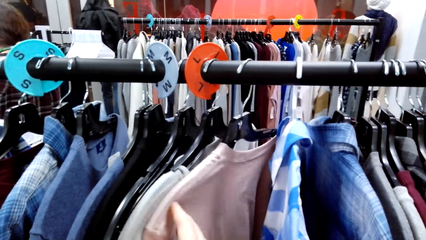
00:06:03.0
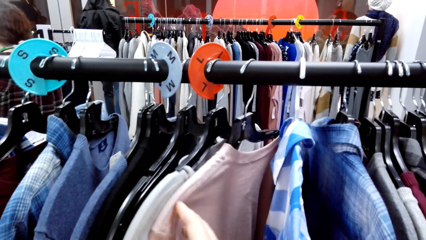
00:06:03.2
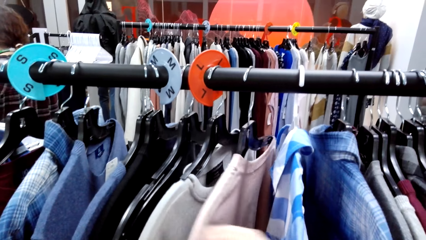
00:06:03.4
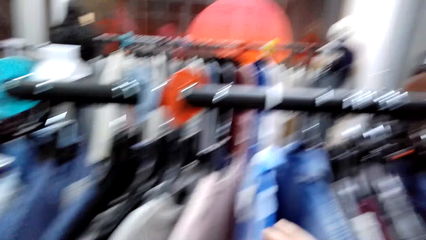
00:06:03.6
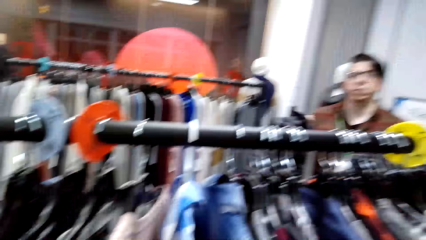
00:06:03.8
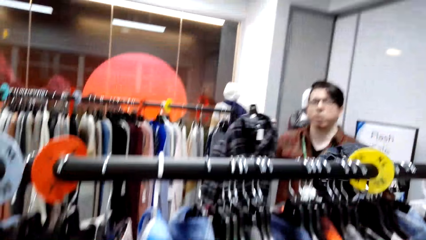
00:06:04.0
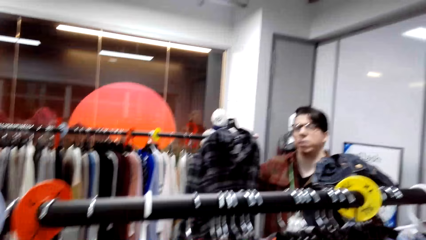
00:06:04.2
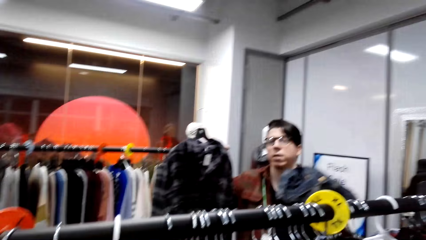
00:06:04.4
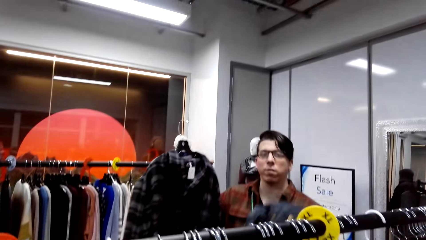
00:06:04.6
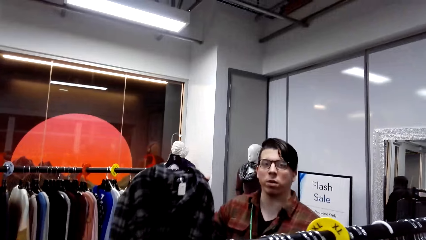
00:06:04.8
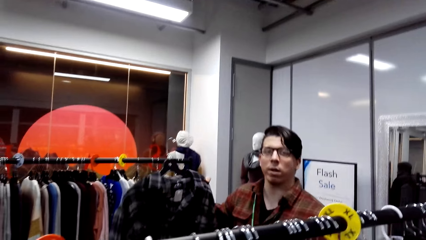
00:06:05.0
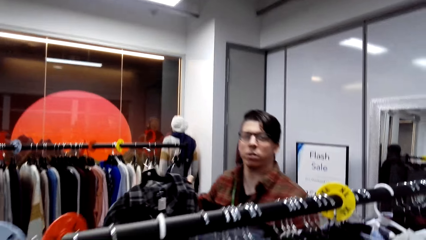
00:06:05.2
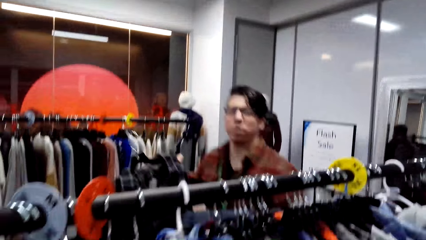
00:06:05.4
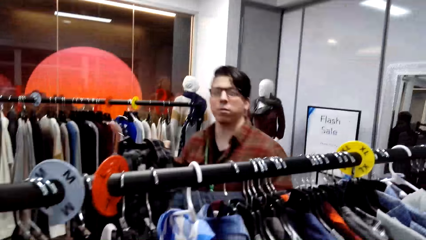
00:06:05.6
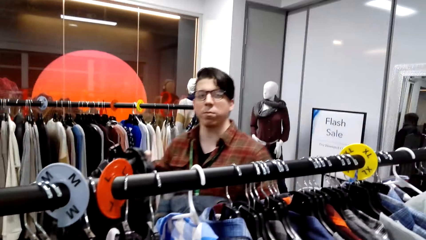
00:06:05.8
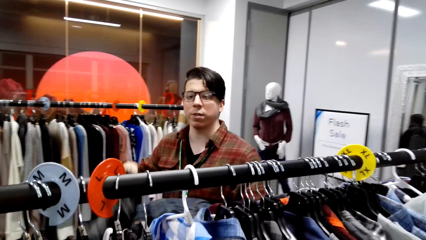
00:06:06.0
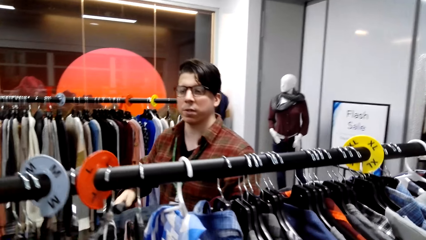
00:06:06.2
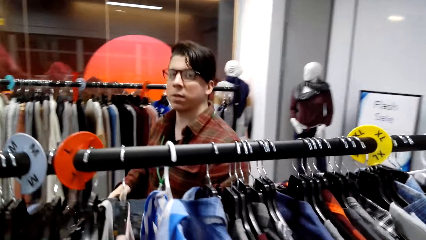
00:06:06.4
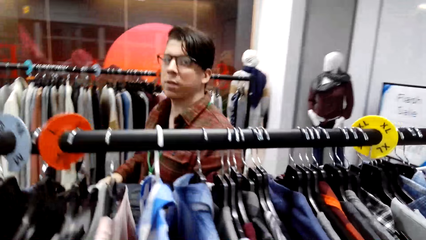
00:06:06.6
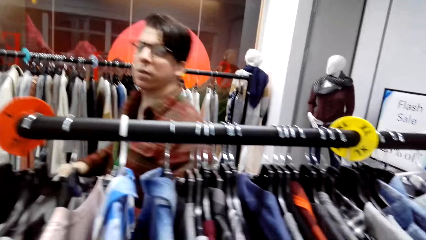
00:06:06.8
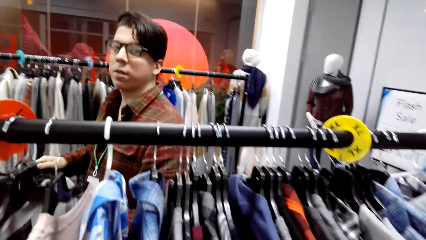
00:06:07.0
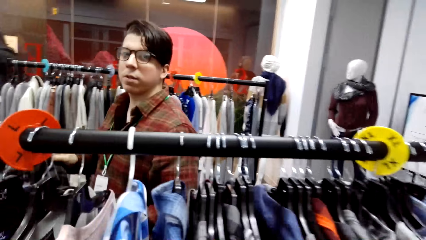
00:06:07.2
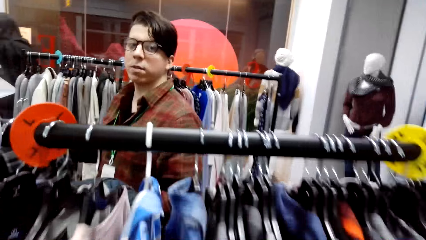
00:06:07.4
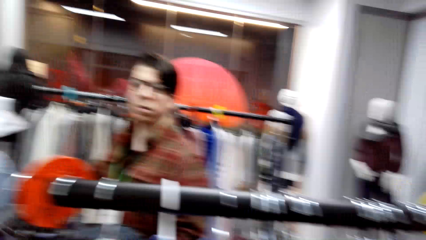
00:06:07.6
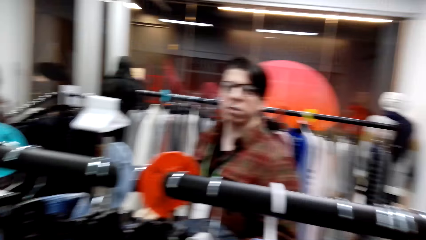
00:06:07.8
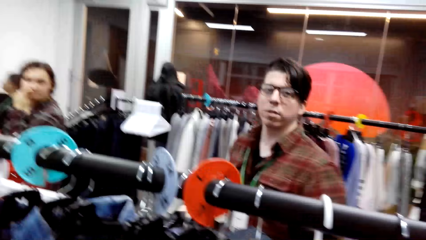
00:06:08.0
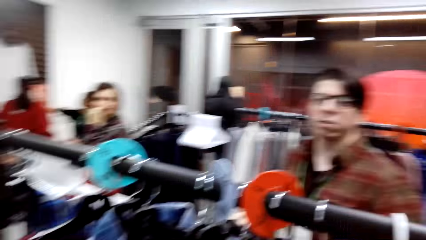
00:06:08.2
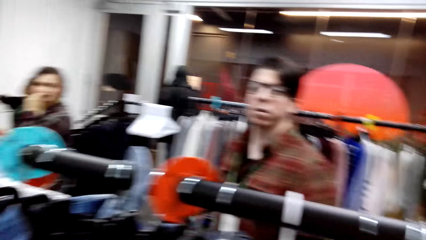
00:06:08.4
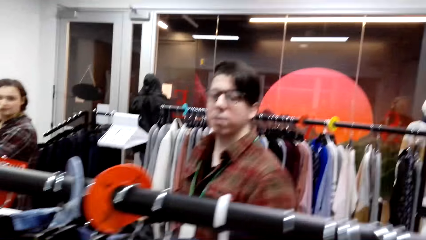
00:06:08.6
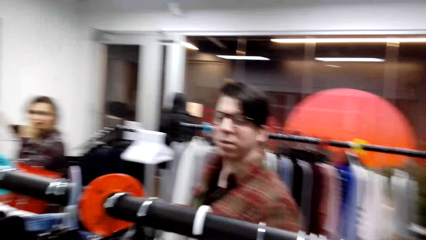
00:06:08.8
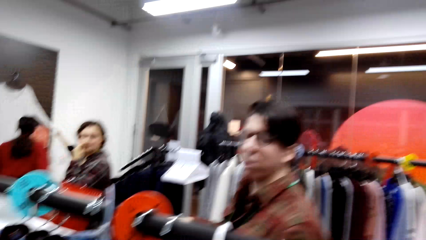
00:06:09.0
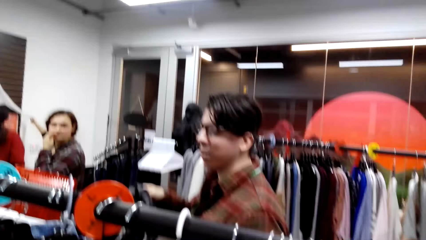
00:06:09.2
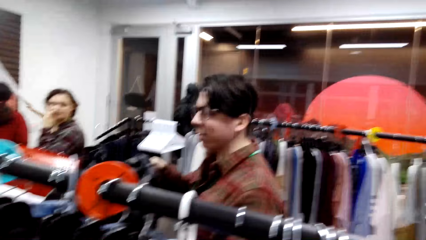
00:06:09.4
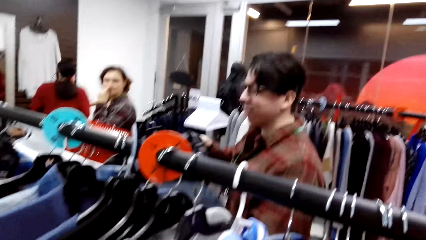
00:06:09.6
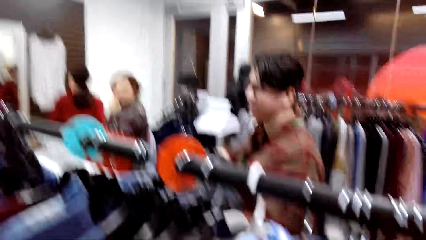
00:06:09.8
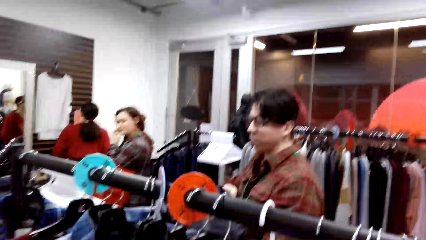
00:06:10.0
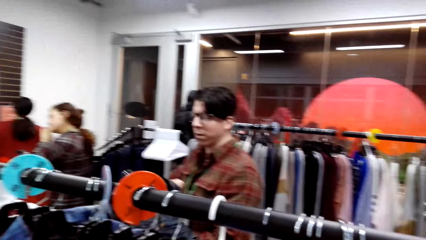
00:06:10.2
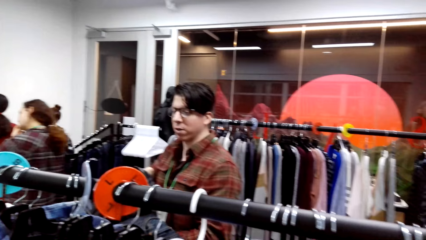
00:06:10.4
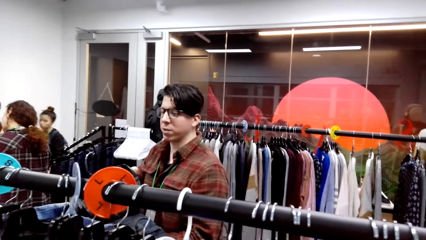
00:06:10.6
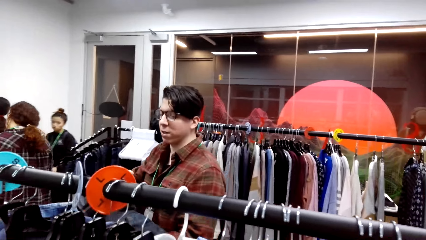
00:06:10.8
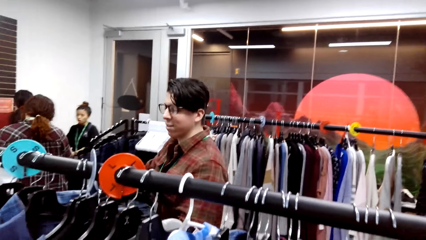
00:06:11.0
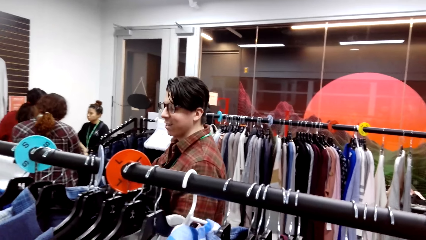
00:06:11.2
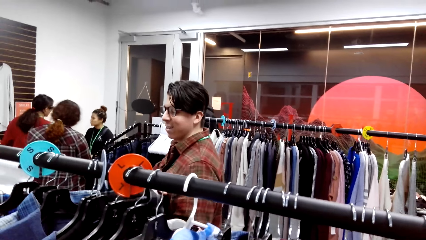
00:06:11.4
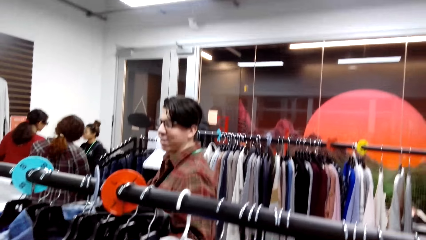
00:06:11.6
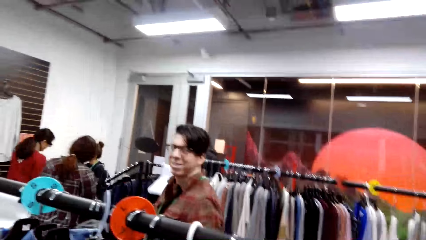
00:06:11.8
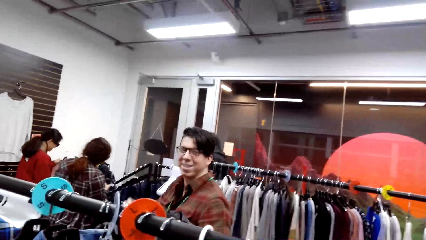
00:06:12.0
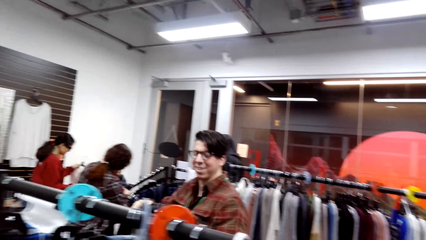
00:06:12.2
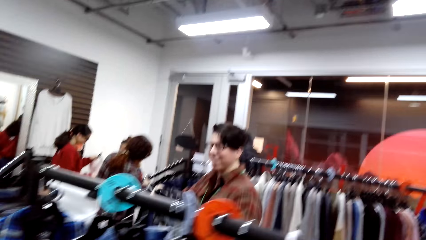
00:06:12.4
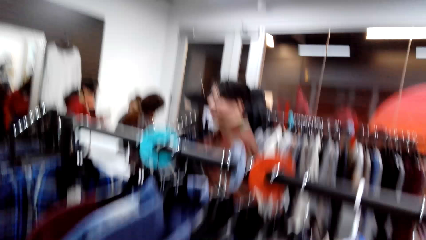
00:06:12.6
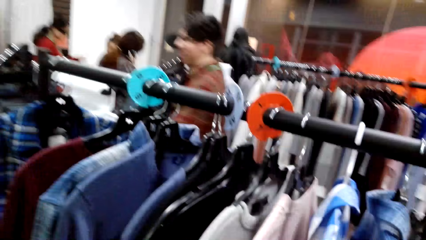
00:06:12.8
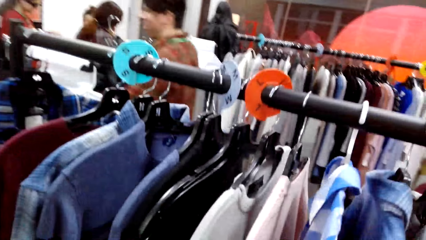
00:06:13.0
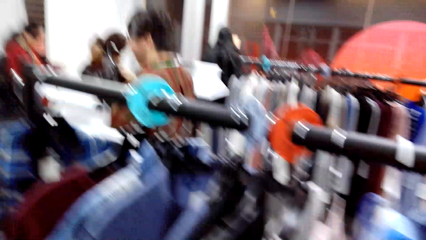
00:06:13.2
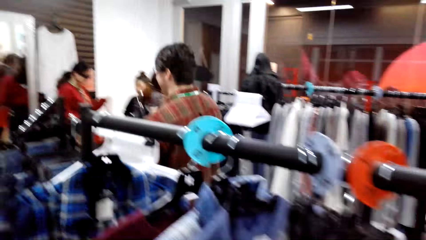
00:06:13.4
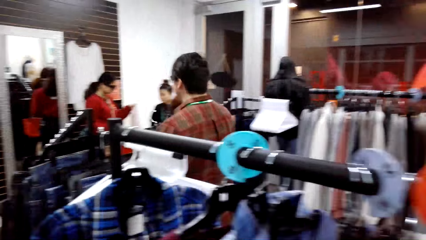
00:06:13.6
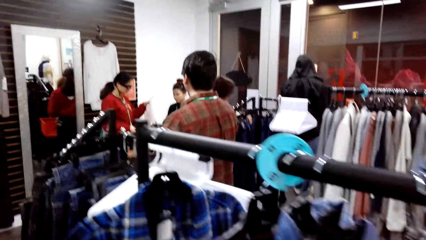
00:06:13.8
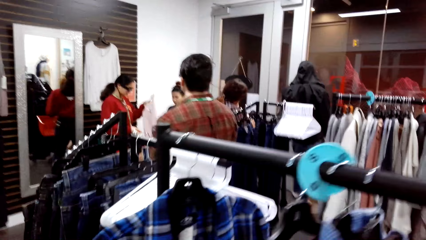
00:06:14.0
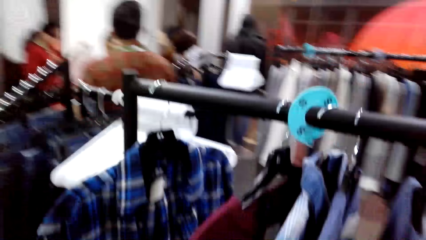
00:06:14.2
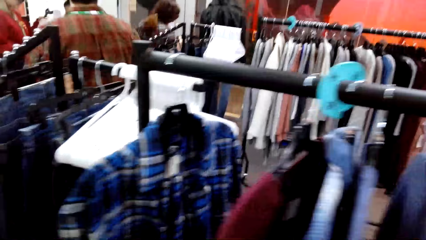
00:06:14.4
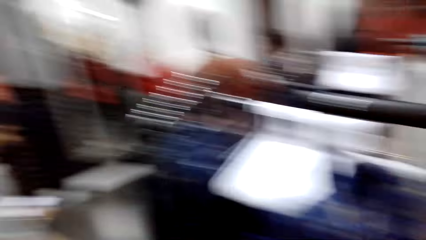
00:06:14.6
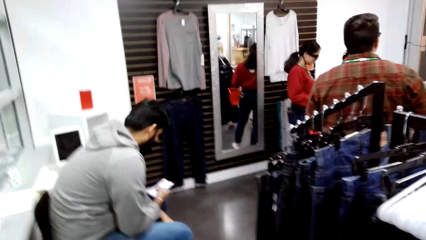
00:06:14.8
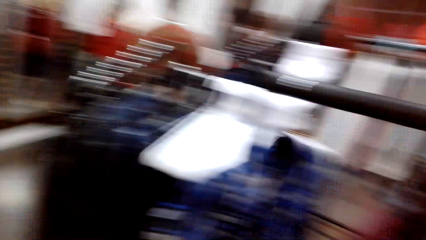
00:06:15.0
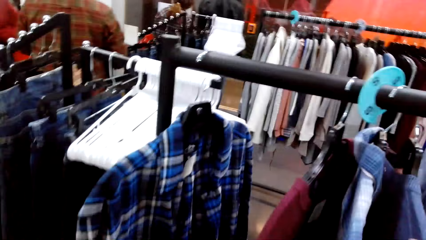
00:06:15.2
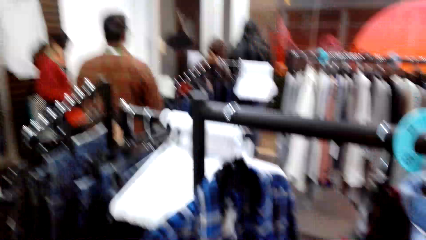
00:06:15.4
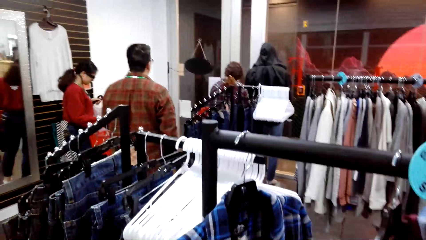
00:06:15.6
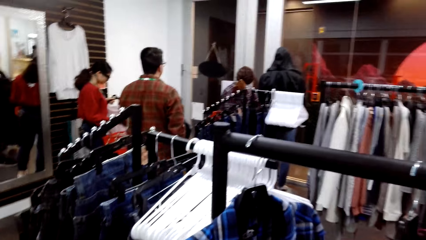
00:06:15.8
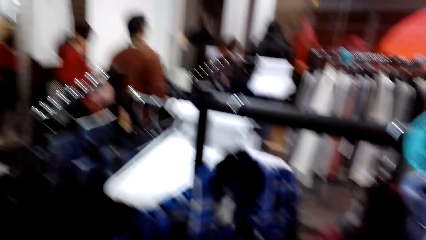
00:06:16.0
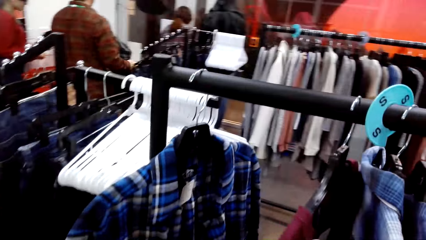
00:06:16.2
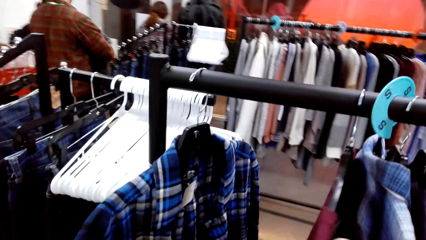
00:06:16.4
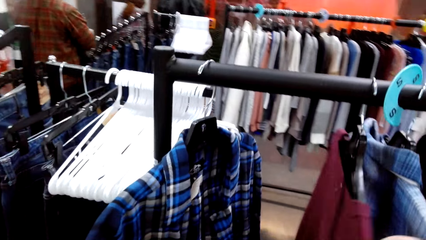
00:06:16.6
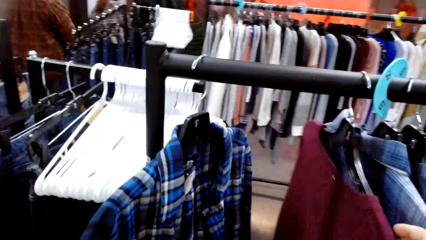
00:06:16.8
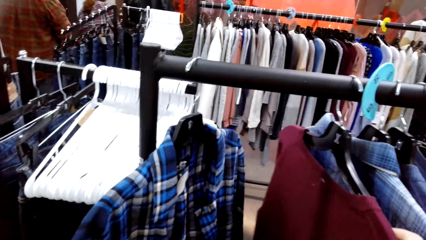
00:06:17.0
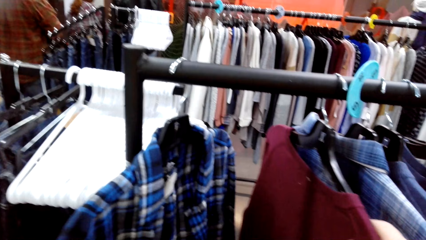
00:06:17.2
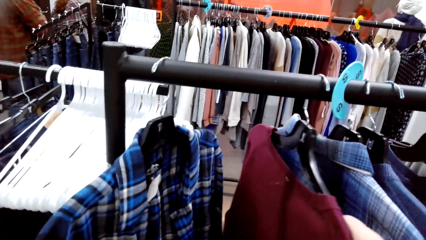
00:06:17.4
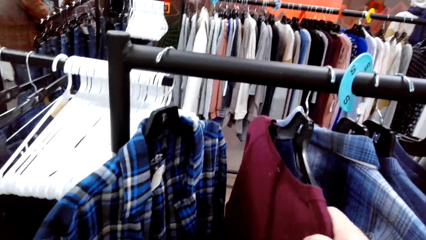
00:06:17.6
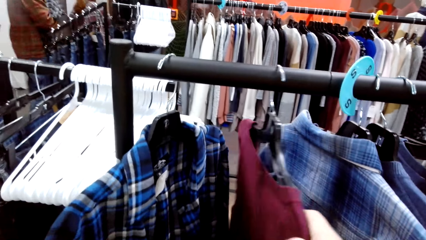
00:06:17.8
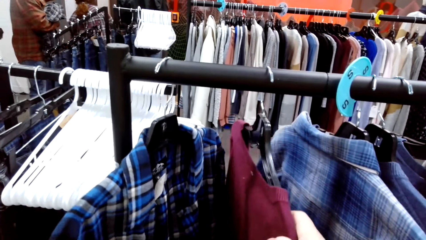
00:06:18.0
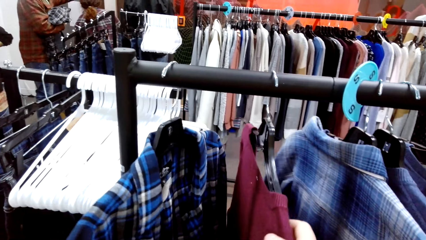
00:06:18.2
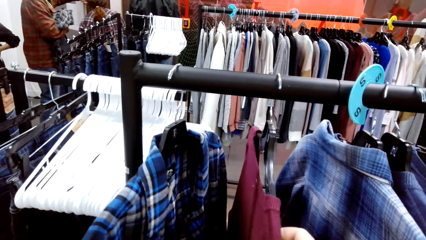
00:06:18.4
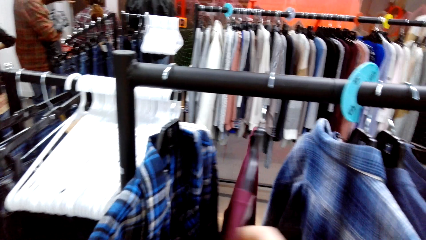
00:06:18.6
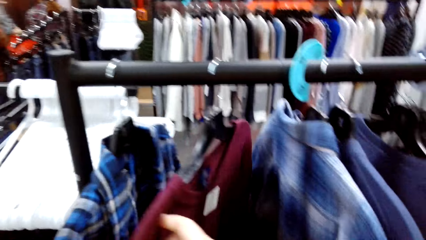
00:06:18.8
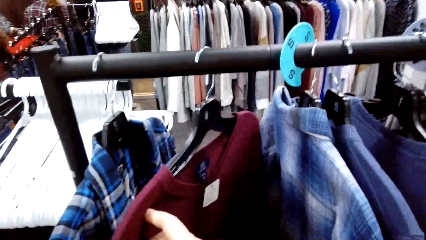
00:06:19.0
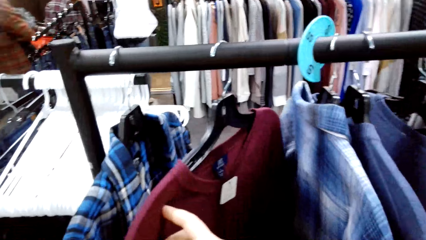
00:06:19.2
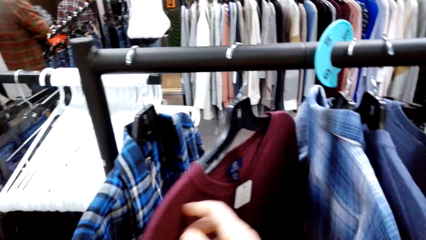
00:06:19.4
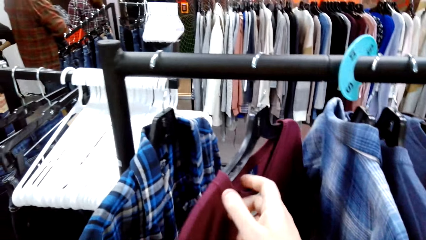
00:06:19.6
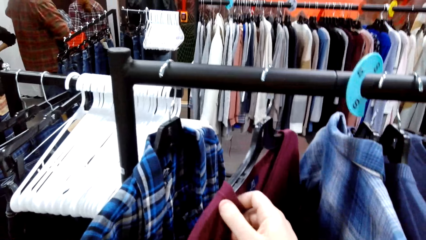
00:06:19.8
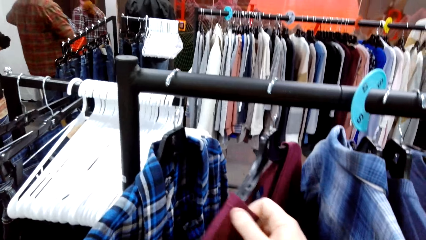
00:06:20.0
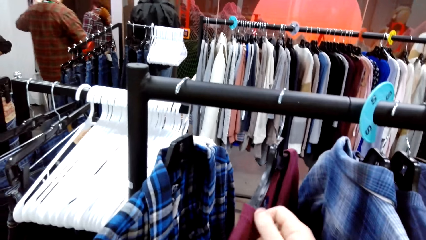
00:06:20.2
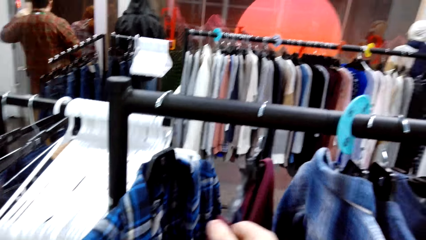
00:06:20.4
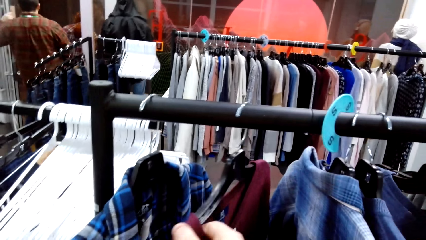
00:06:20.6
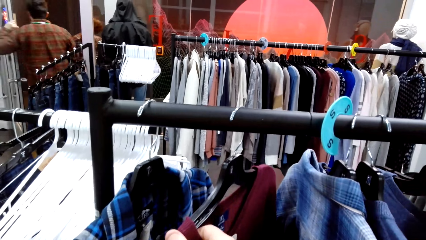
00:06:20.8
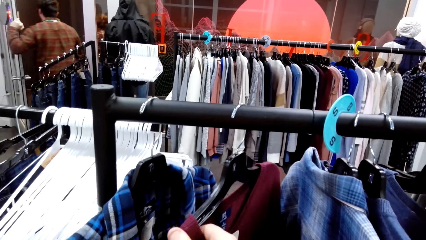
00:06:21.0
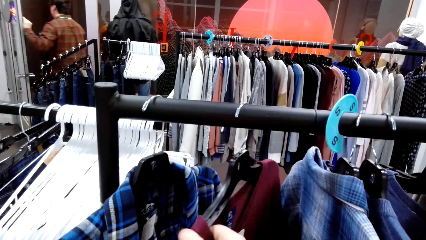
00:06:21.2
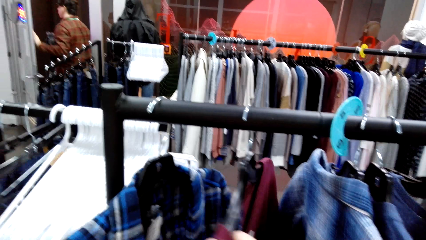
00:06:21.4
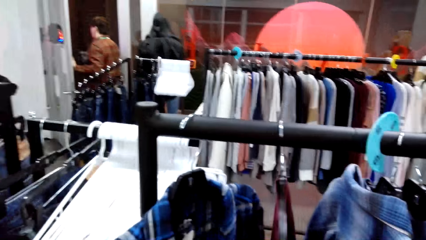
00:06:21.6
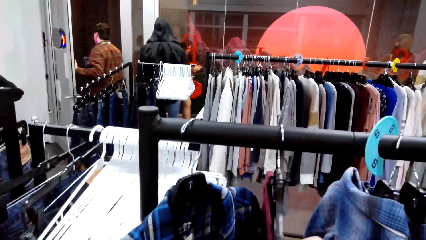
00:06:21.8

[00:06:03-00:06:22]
A man shows a shirt to the camera wearer. A man talks to the camera wearer. The camera wearer looks at the first man. A woman walks forward. The first man walks forward. The camera wearer looks around the hanging line. They push clothes, hold a sweater on the hanging line, move a hanger on the hanging line, and inspect the sweater on the hanger.
